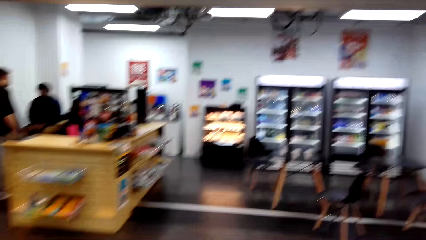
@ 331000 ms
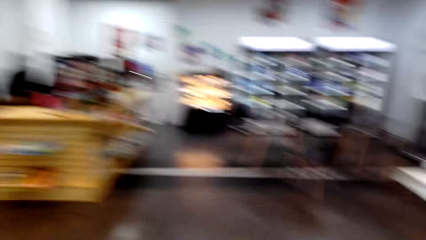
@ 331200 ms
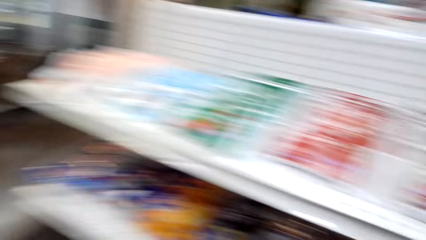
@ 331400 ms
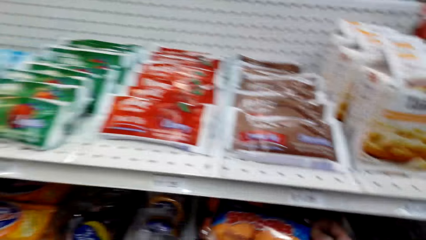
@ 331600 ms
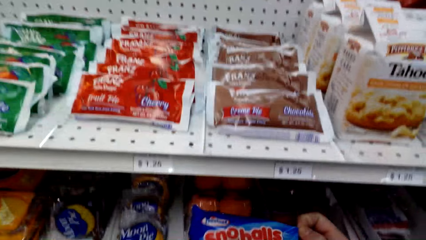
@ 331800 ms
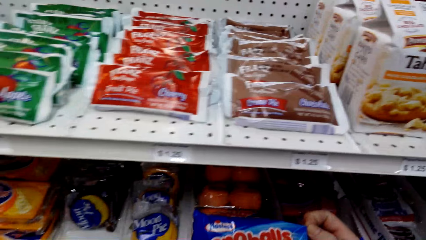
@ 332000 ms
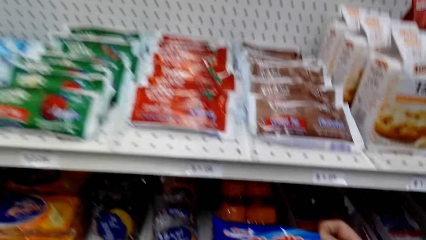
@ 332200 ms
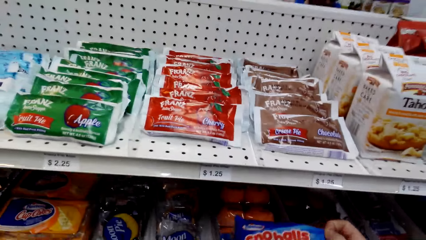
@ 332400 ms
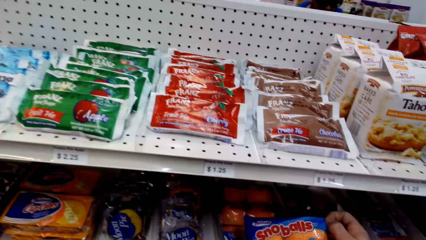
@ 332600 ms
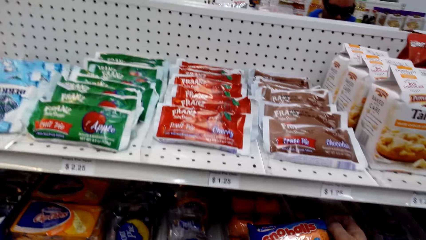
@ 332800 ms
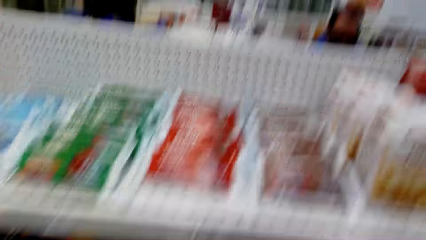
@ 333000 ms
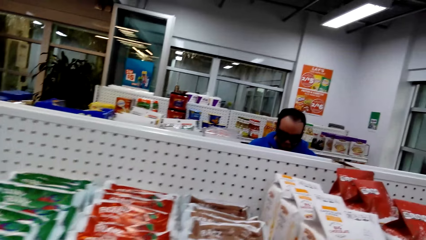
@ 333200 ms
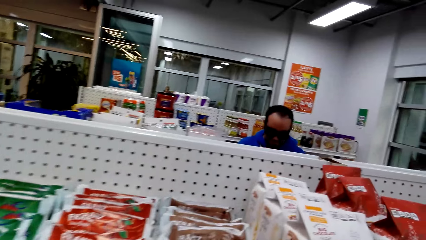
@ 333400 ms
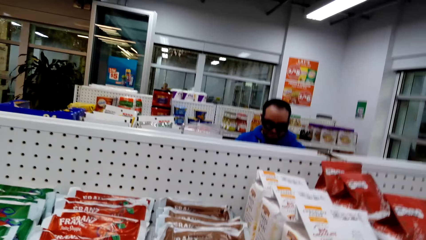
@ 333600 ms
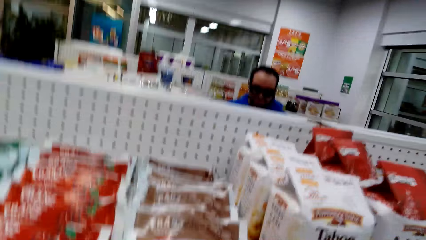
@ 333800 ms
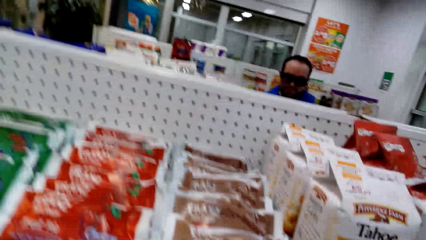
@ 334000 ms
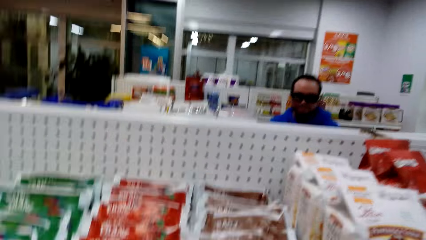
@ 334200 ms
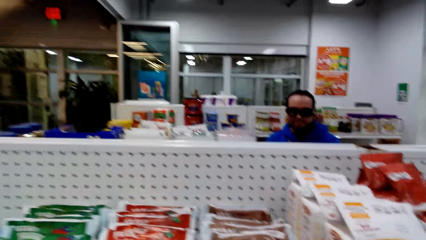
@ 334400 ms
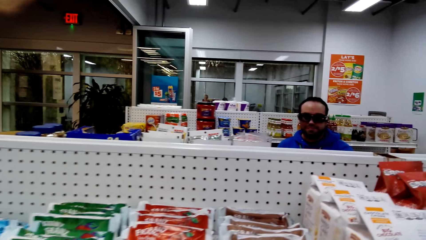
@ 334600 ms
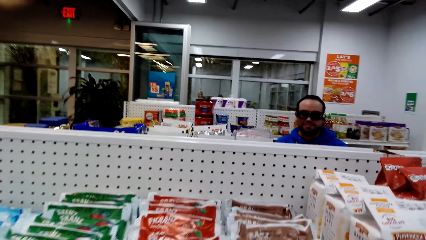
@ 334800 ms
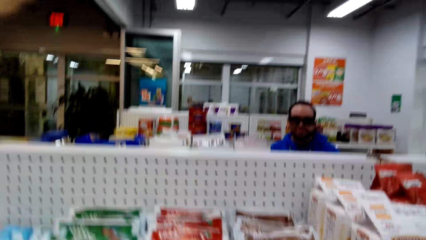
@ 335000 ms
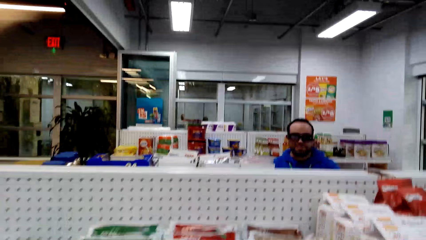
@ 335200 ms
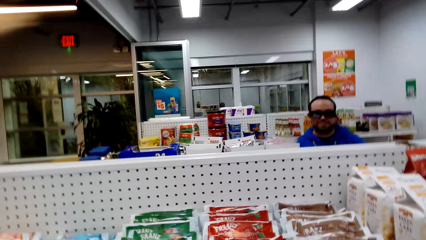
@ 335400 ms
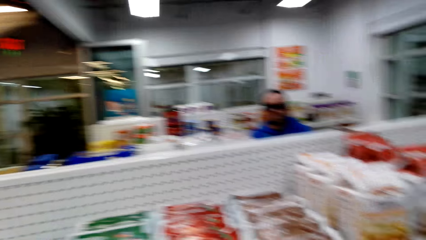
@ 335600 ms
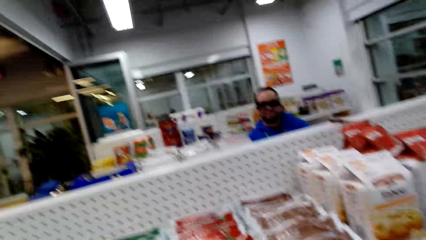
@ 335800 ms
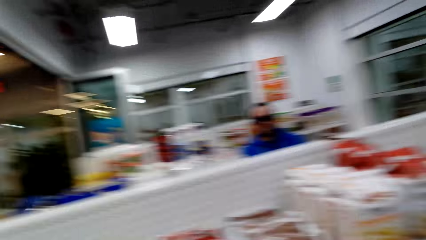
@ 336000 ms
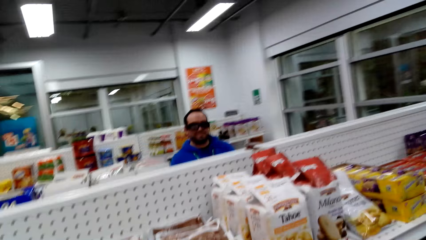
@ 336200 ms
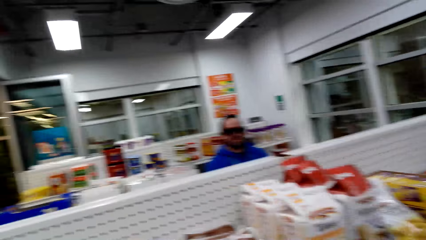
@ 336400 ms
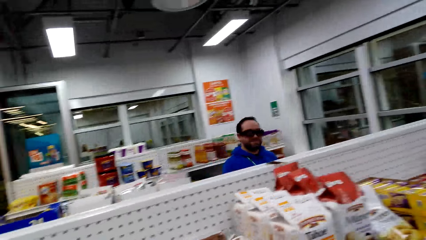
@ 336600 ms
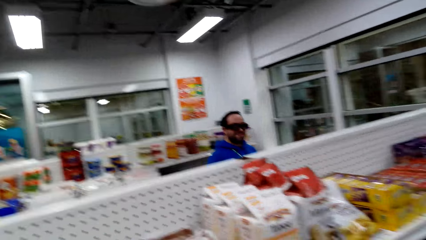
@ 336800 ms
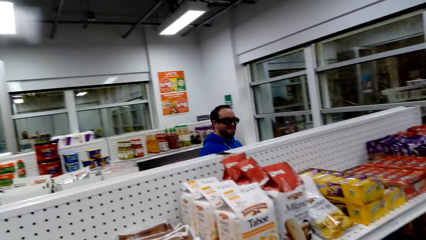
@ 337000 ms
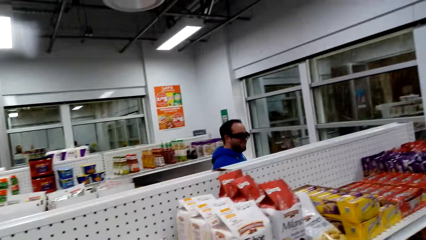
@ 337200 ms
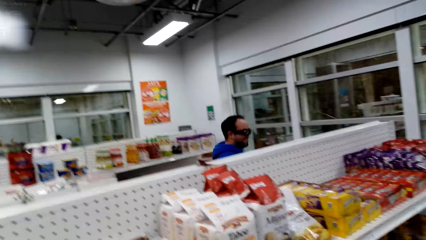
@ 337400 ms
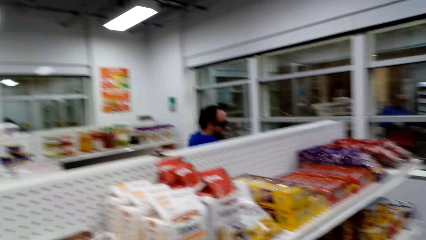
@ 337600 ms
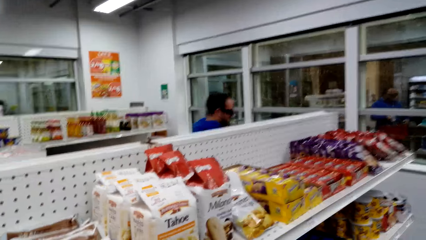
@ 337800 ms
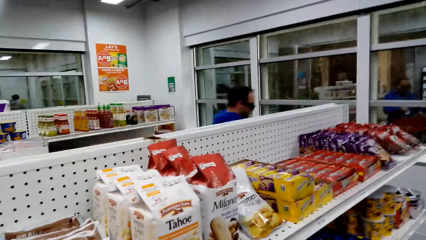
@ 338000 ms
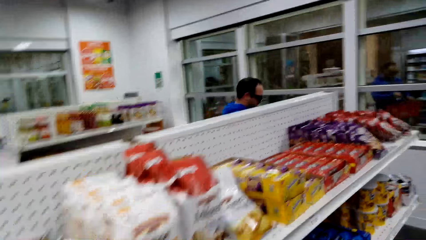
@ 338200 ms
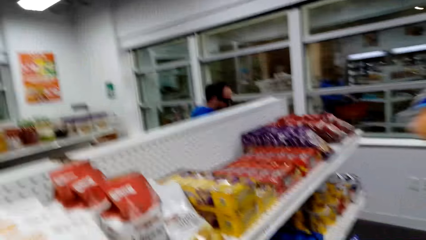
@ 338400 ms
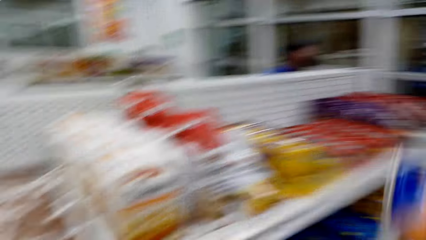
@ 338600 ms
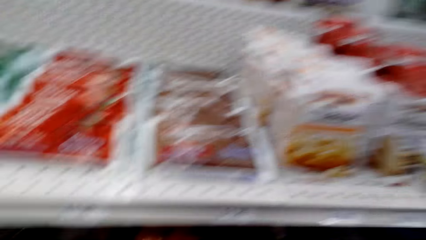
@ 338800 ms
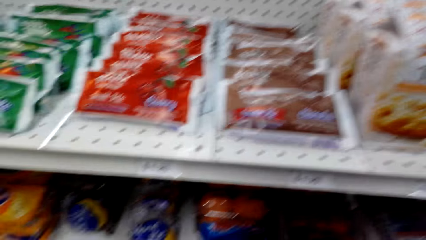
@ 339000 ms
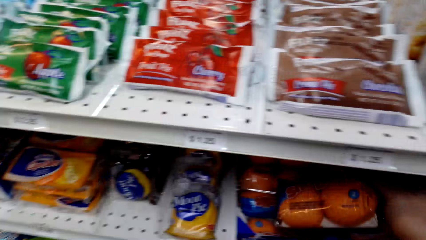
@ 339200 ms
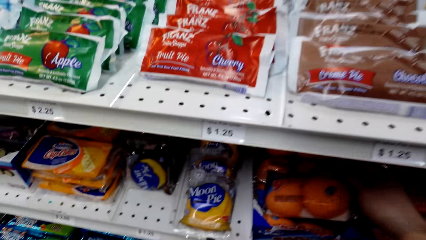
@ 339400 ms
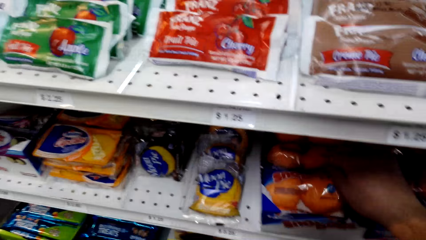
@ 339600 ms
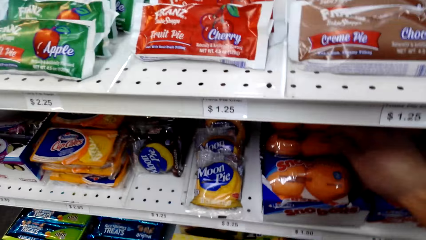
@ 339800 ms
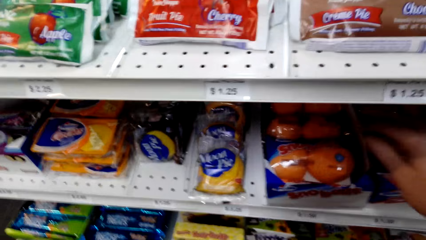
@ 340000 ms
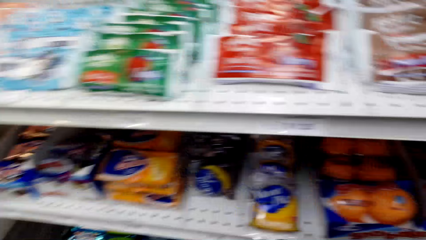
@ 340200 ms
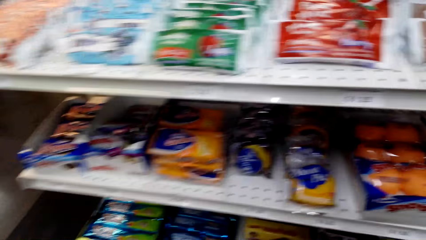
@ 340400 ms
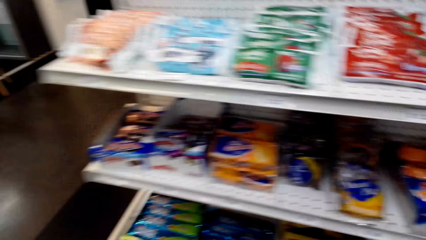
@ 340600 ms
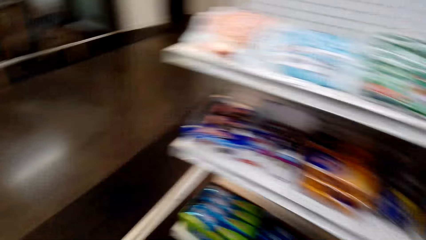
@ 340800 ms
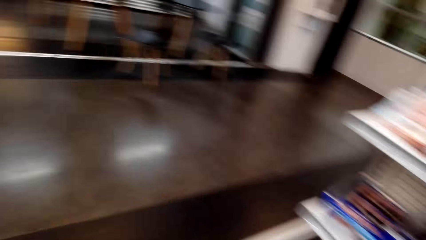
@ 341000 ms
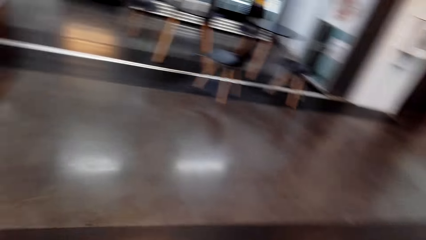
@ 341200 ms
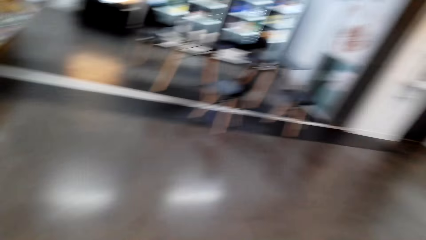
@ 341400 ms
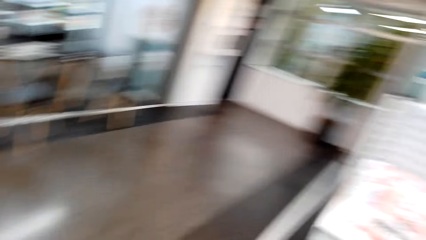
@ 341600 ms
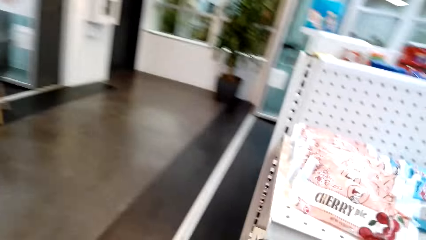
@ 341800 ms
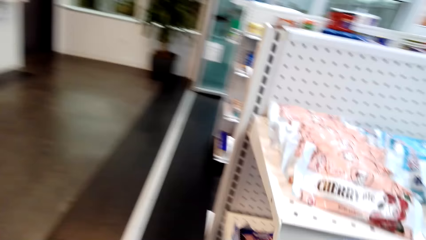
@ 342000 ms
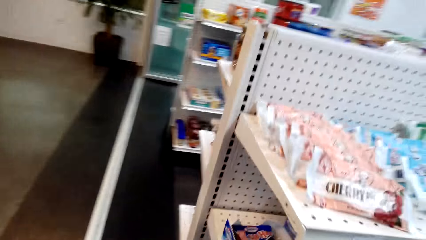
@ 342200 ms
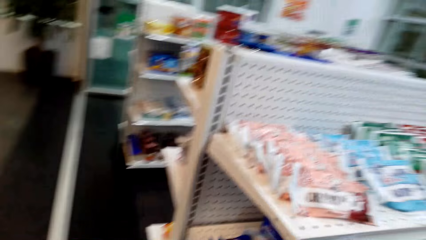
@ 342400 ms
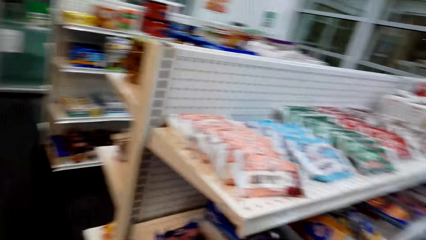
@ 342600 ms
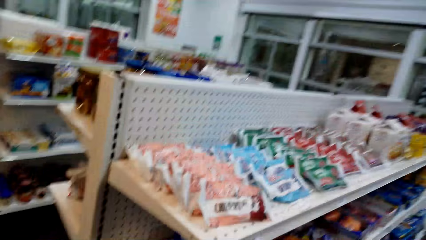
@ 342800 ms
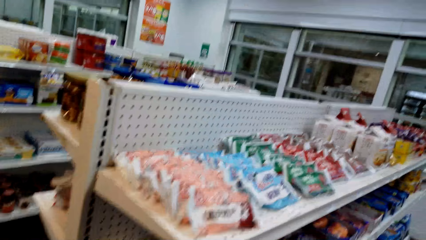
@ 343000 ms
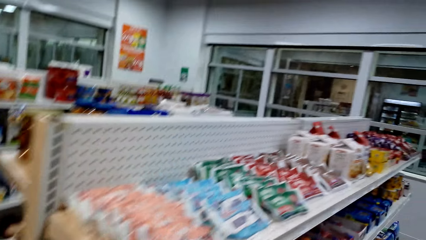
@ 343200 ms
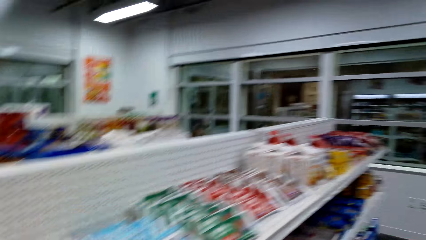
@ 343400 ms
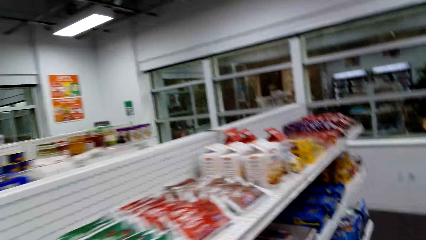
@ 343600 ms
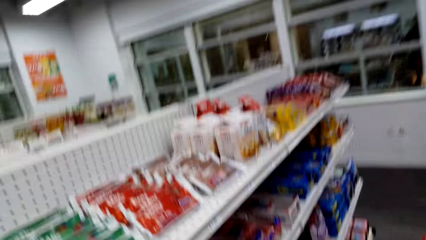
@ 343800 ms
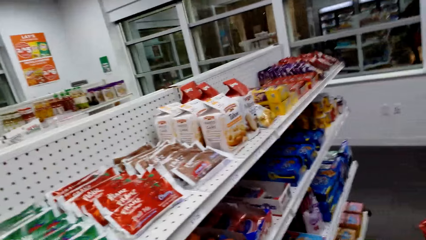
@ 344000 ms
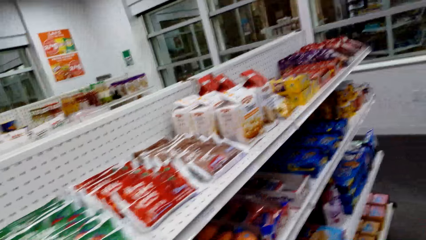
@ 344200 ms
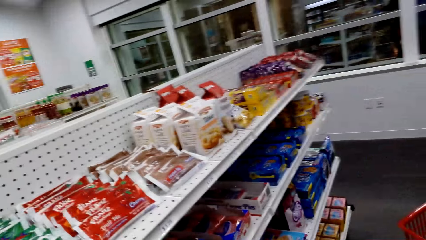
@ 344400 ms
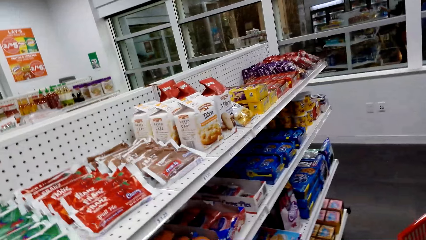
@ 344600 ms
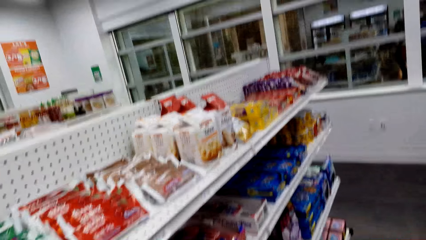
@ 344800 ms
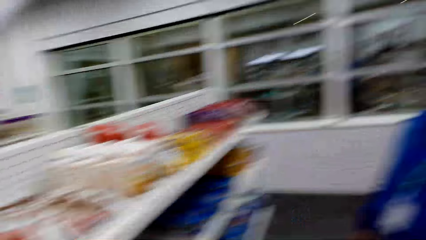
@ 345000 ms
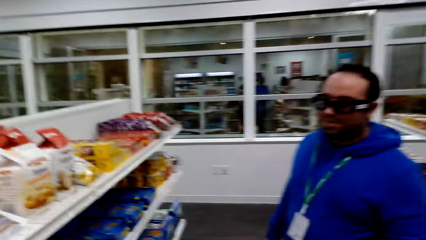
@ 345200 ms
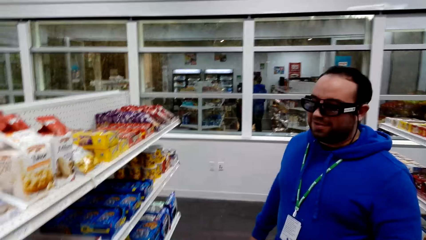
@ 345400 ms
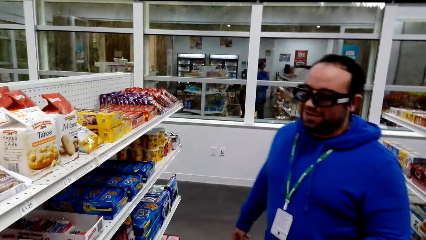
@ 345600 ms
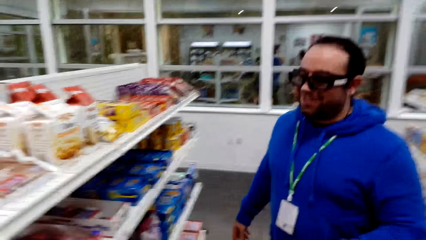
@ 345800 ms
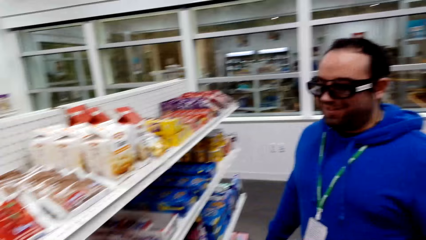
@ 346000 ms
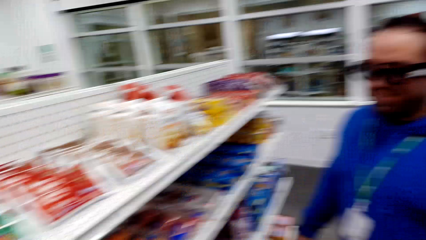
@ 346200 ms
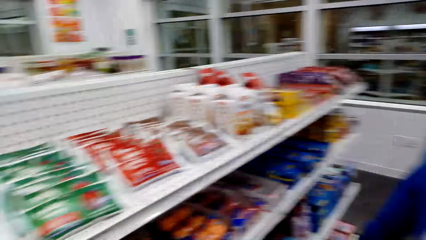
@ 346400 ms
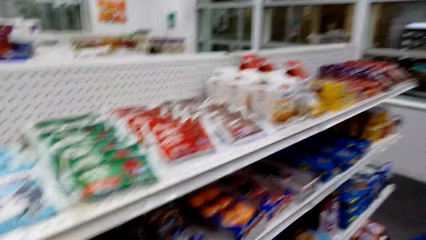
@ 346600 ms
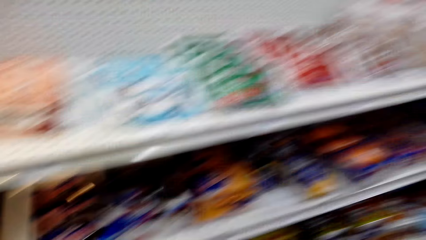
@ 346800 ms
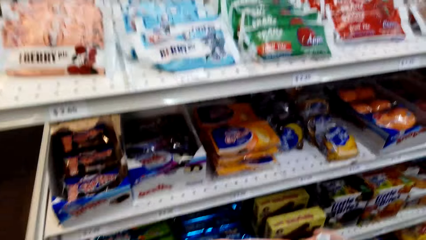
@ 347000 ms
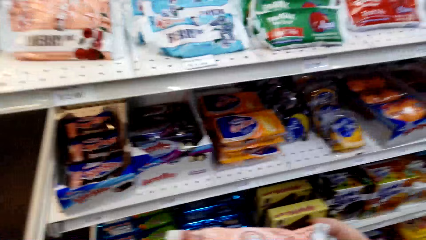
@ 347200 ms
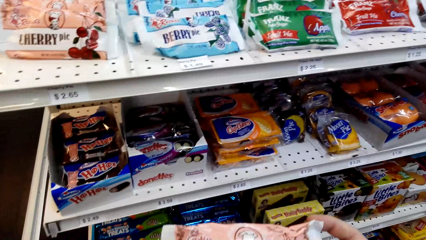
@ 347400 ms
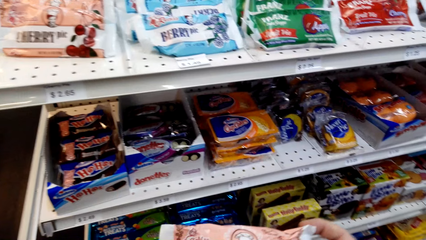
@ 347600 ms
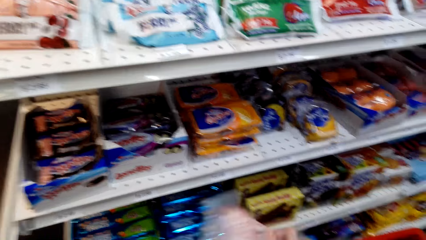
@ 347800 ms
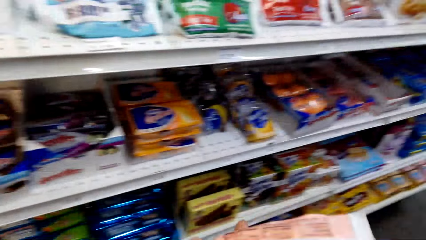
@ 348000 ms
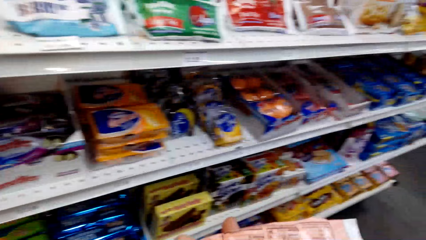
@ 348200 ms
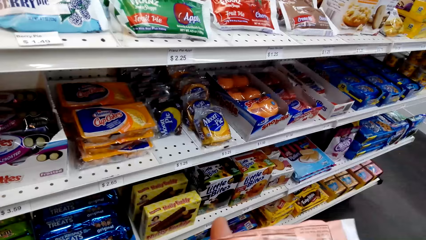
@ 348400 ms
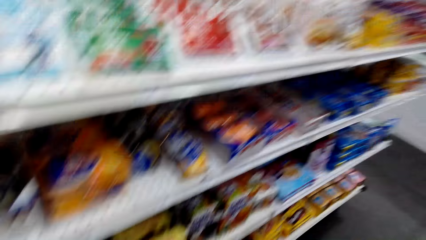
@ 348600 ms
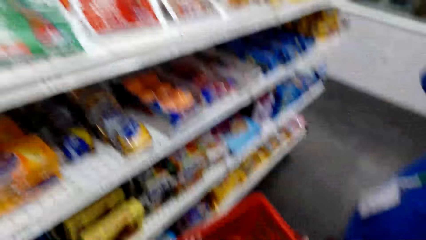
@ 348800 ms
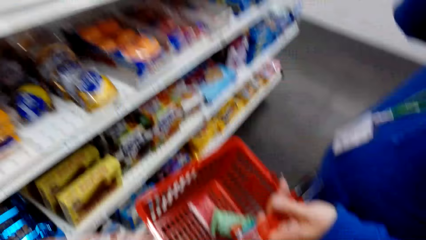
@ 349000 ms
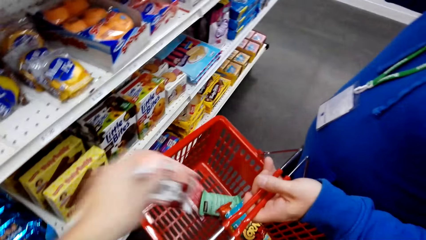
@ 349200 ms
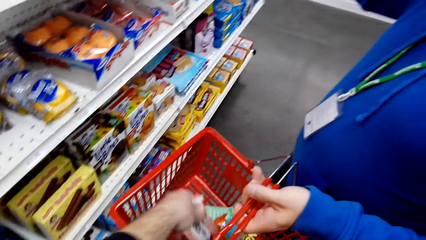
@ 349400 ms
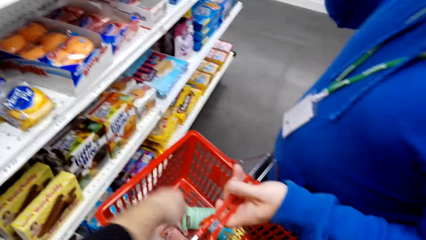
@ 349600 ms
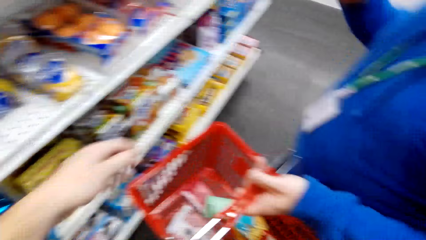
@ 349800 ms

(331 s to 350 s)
A man sits on the counter. The camera wearer holds a snack and moves the snack towards the shelf. They talk to a person. Another man shops on the other side. The camera wearer puts the snack on the shelf. They walk around. They talk to the person. They hold something.
